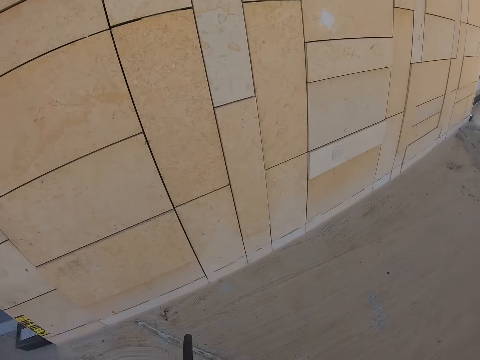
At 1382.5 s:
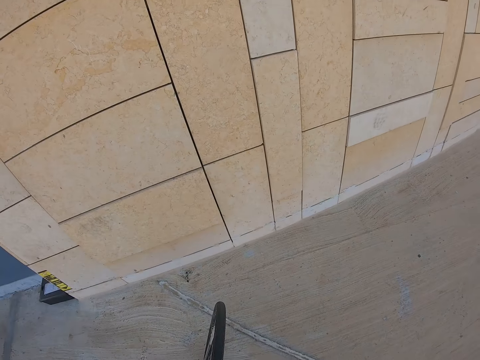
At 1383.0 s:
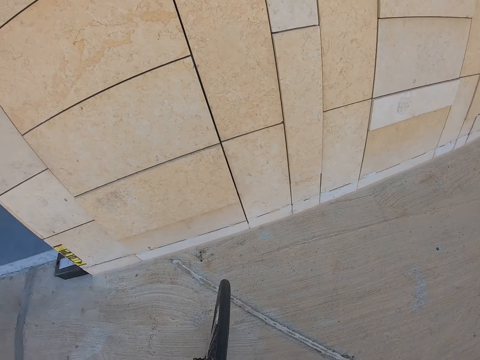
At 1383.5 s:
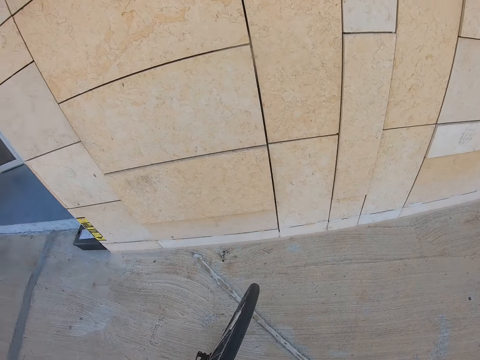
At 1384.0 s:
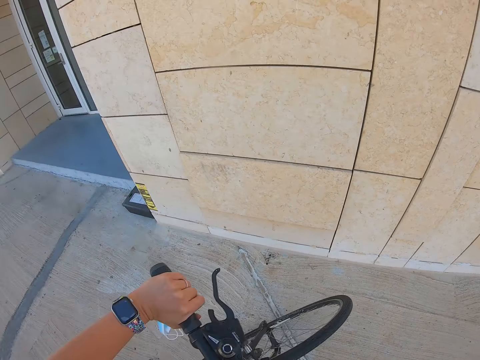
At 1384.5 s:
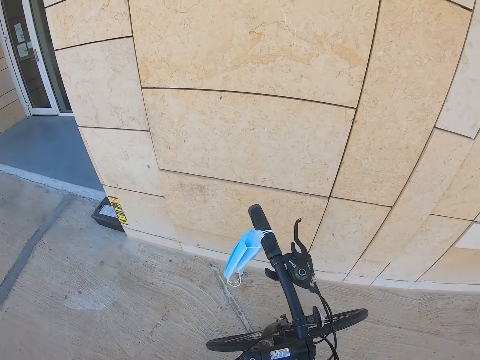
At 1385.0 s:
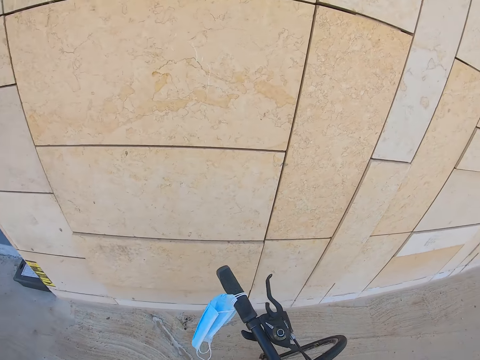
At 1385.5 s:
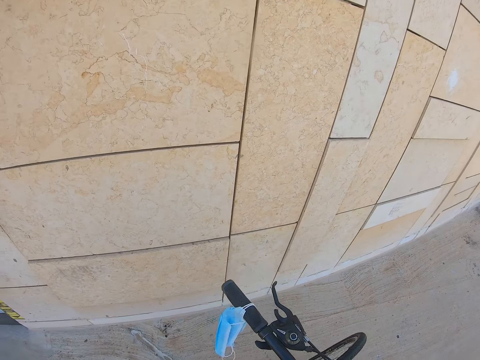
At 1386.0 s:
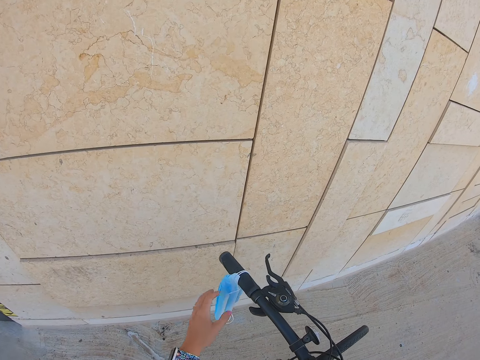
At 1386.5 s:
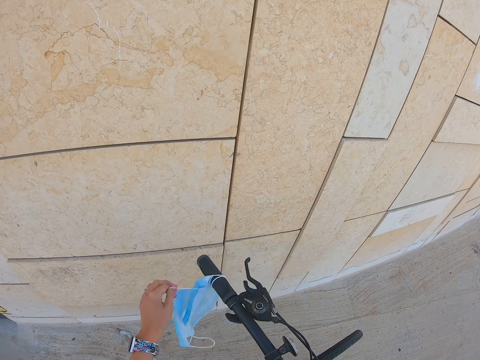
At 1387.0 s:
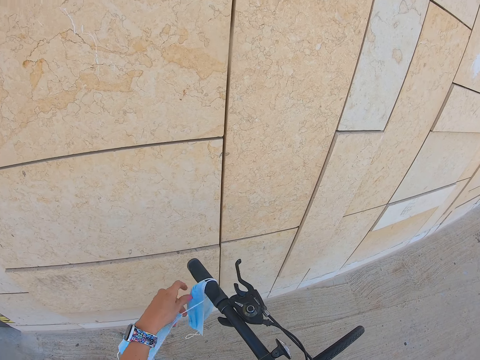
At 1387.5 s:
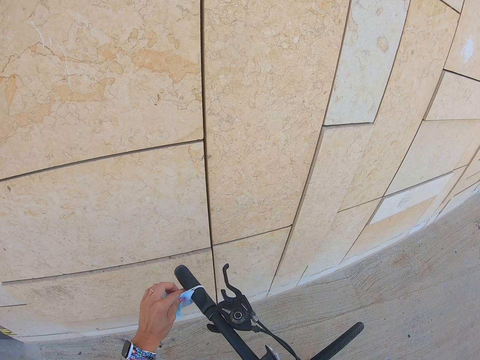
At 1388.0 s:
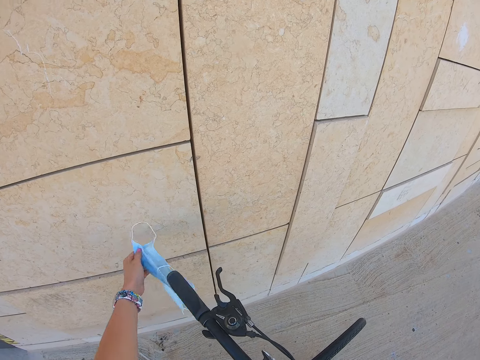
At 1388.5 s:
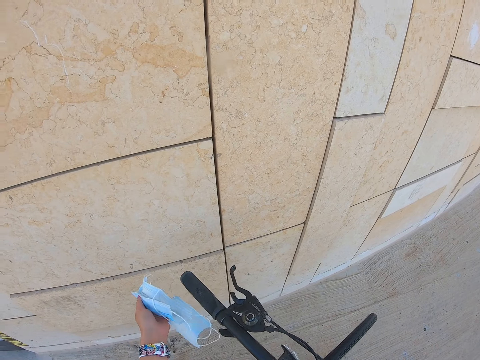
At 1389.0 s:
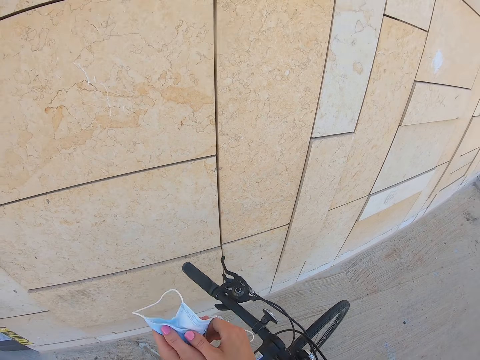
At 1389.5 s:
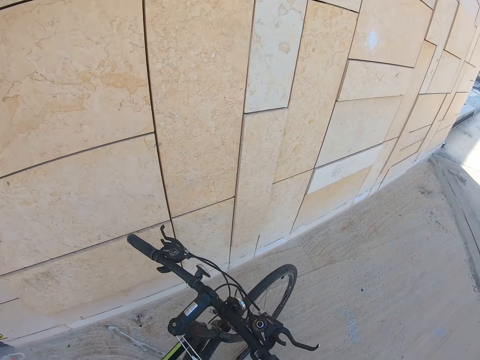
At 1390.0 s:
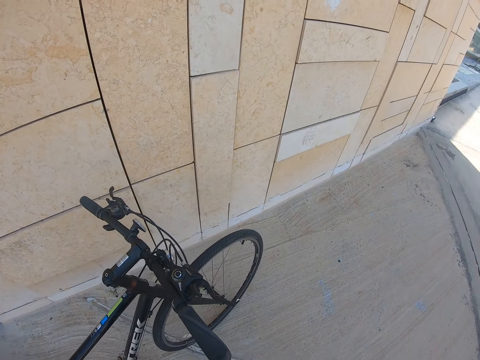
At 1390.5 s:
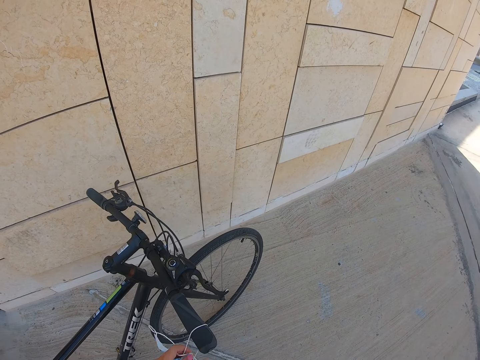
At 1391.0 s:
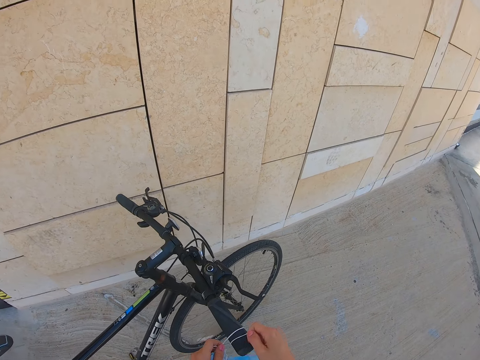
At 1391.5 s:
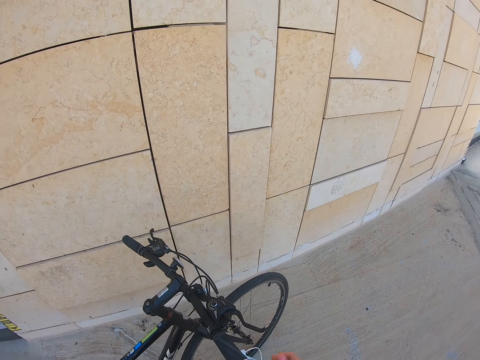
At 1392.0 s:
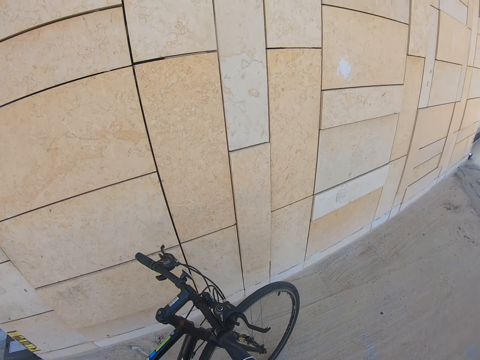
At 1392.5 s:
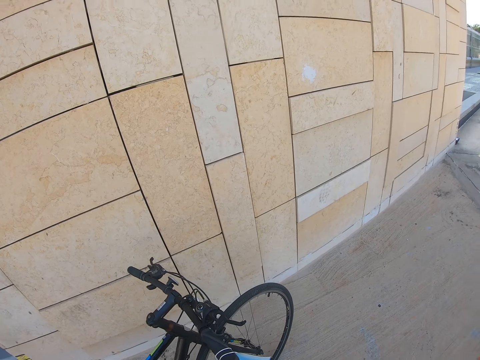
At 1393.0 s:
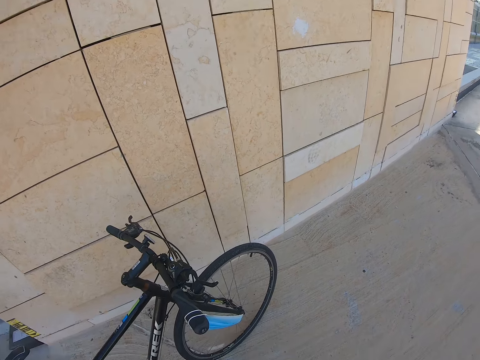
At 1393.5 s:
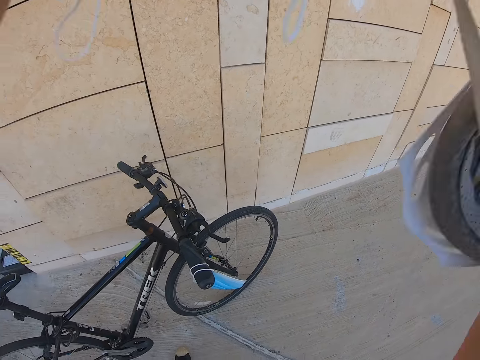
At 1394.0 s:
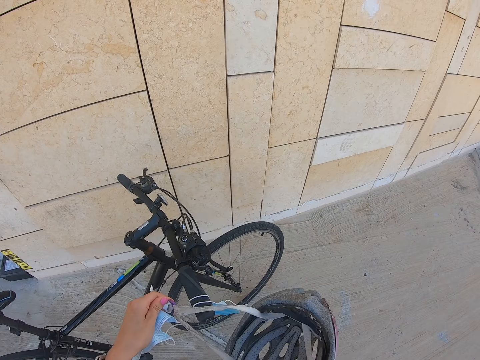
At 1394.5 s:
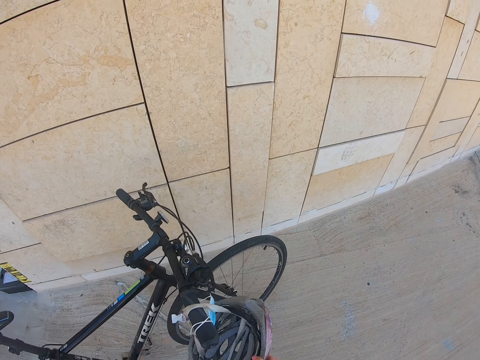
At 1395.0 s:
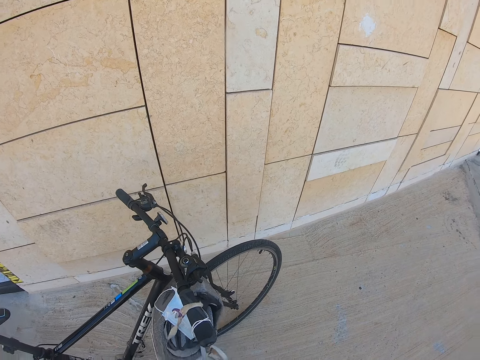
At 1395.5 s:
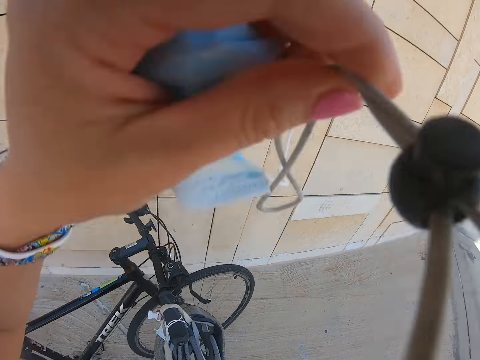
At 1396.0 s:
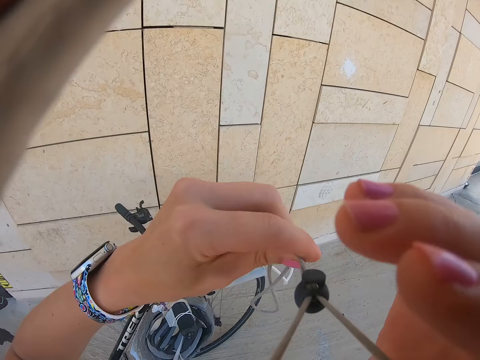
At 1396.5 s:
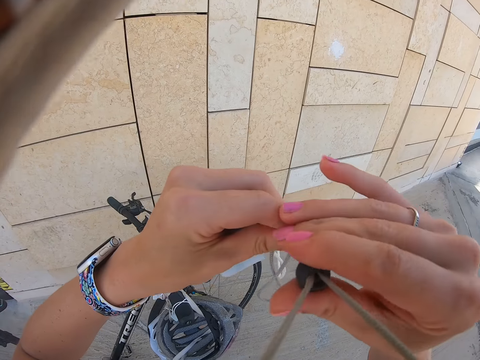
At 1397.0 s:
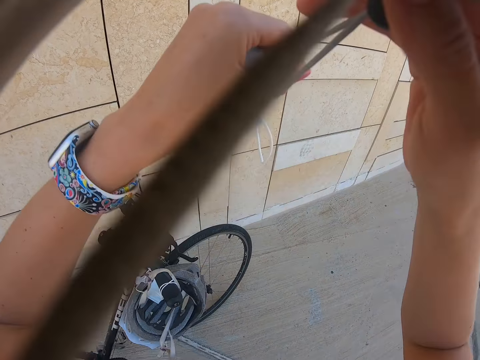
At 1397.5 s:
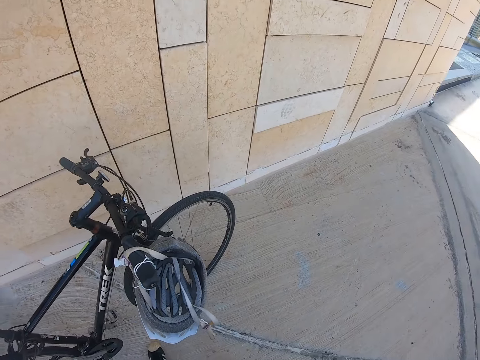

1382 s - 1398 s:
The camera wearer stops the bicycle. He parks the bicycle. He takes two masks from the bicycle steering. He removes the bicycle helmet. He ties one mask on the right side steering handle. He hangs his helmet on the steering handle.

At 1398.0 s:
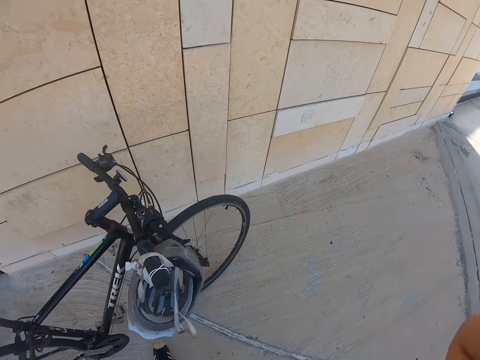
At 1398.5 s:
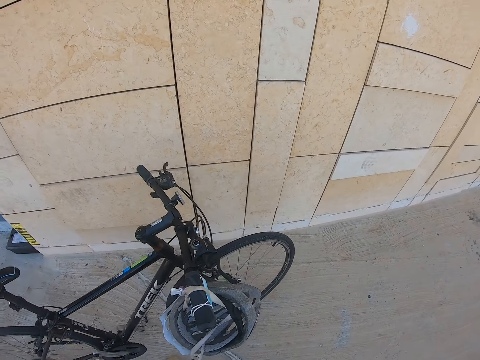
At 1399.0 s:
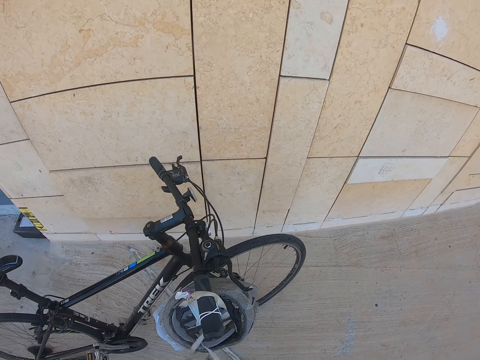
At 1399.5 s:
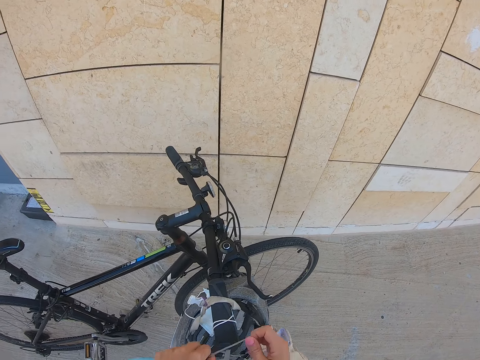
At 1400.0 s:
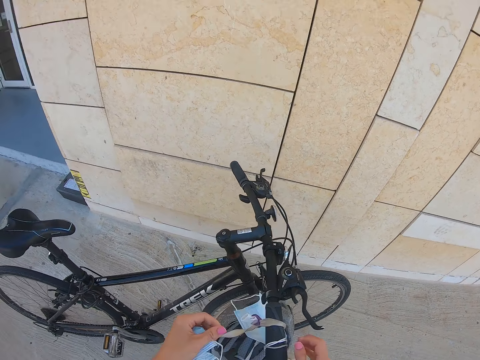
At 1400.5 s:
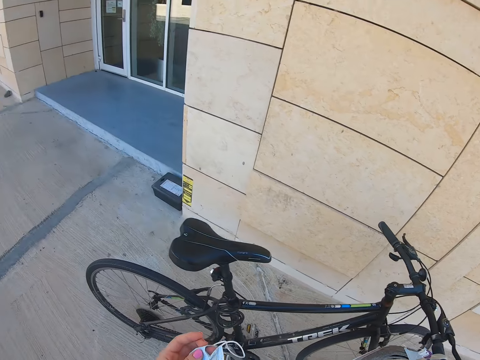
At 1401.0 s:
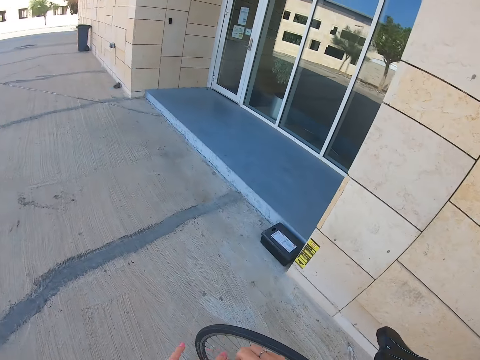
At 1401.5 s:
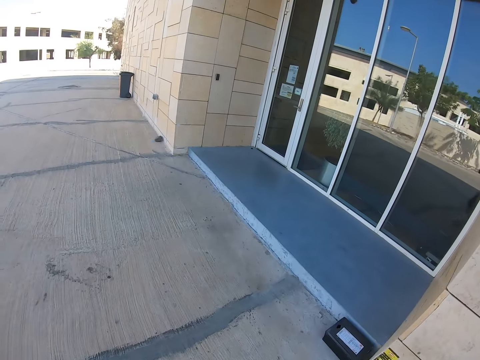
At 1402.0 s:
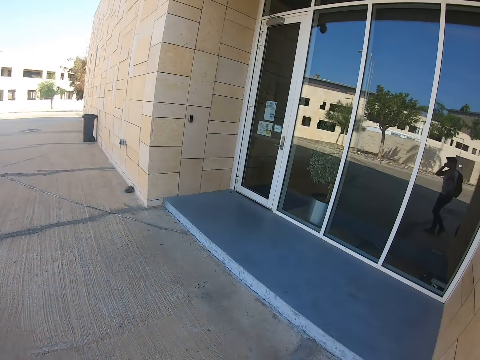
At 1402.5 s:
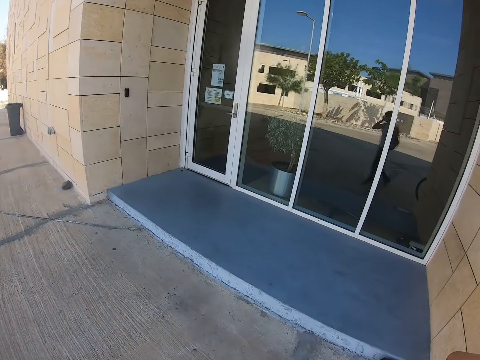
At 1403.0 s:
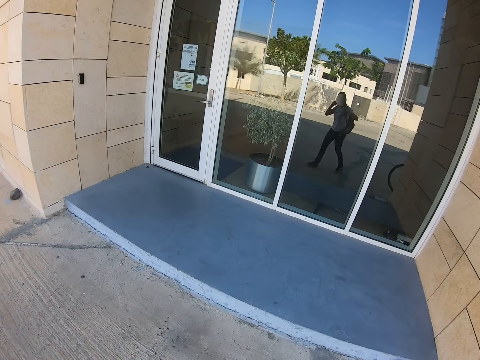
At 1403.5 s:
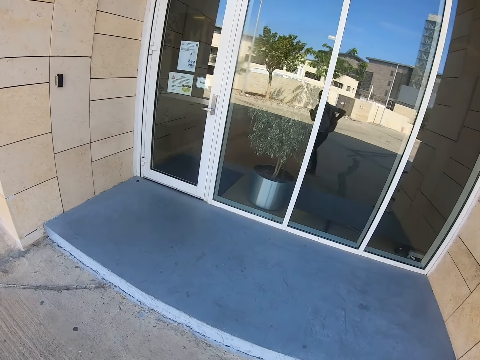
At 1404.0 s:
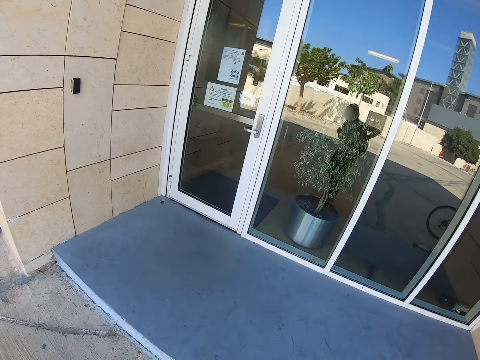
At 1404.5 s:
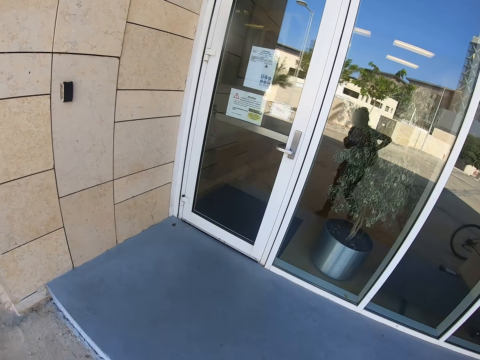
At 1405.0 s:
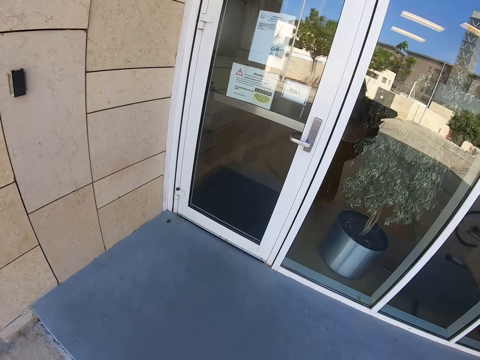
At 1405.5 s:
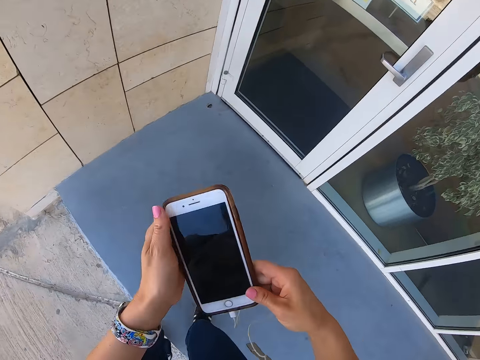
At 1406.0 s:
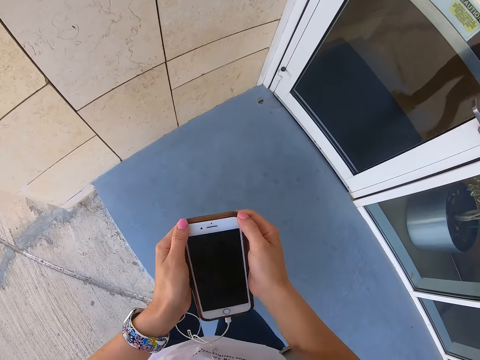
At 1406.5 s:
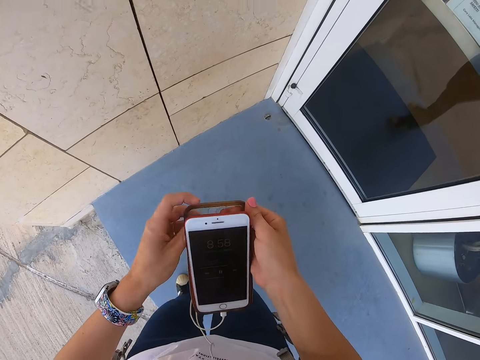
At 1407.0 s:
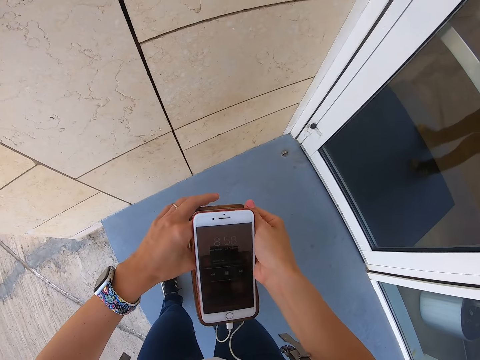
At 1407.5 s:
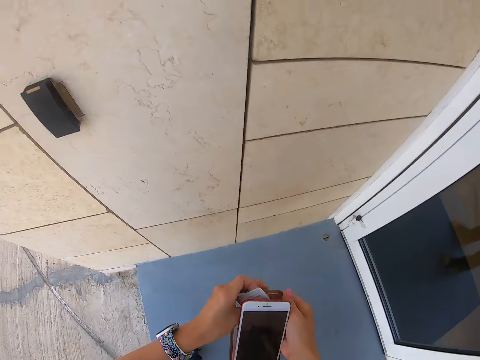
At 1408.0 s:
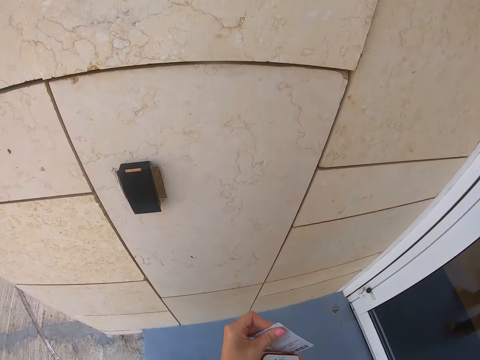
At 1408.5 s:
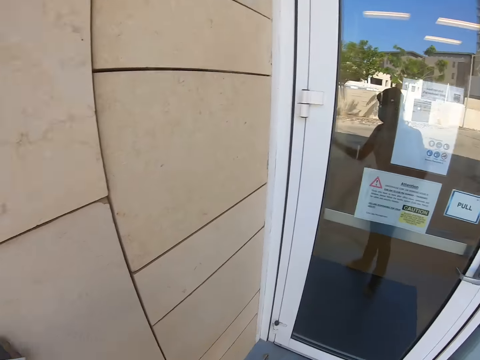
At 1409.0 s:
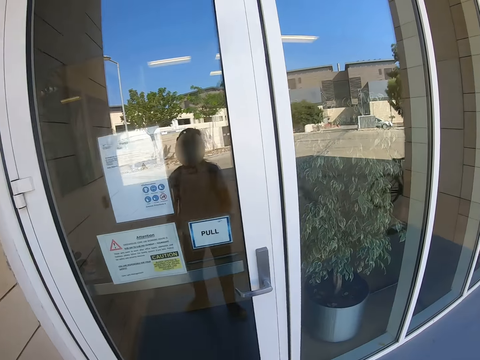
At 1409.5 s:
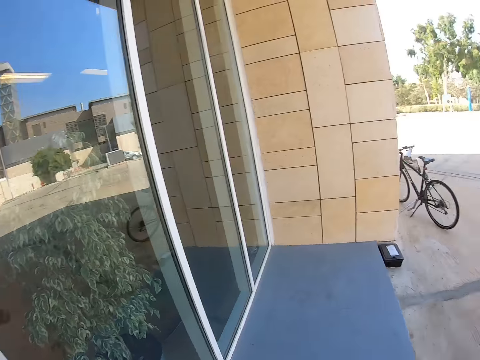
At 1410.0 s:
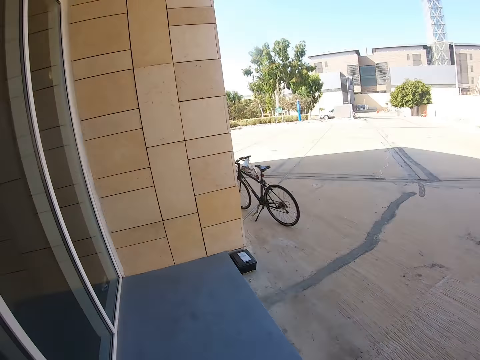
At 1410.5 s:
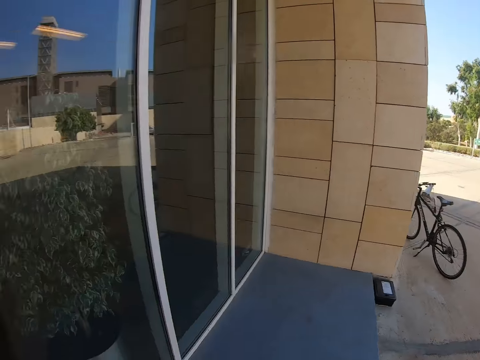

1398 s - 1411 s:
The camera wearer hangs his hat on the steering handle. He walks towards the door. He removes the phone from the pocket. He removes the phone cover. He removes the key card scanner from the phone cover. He scans the card.
